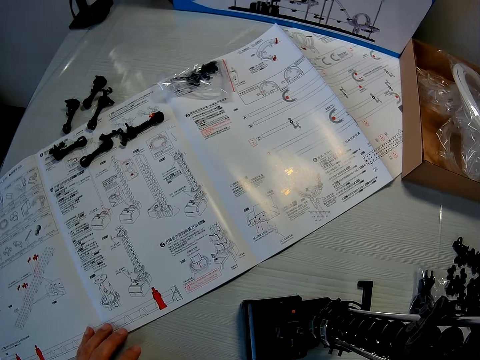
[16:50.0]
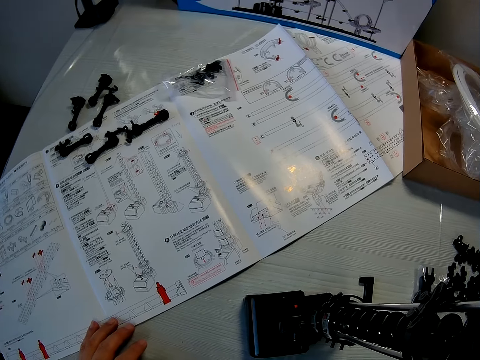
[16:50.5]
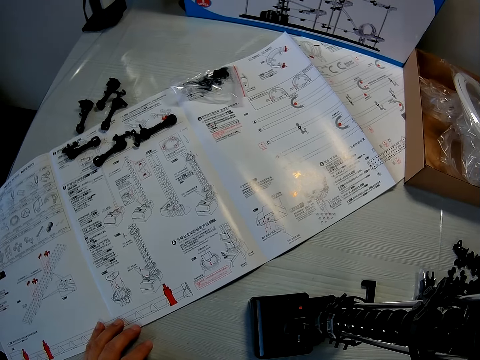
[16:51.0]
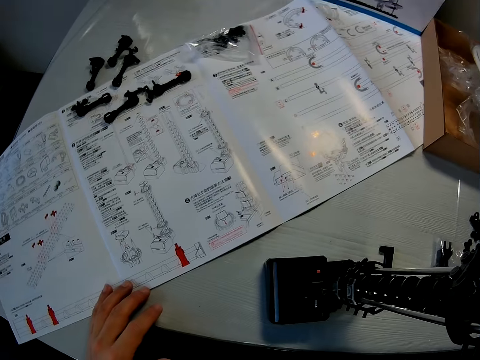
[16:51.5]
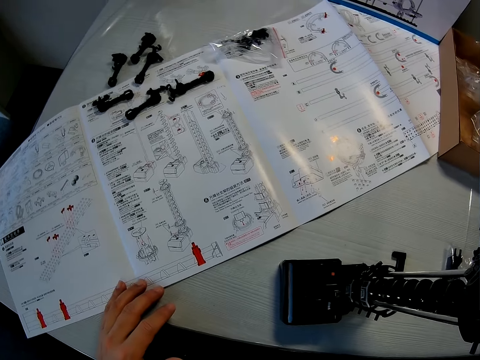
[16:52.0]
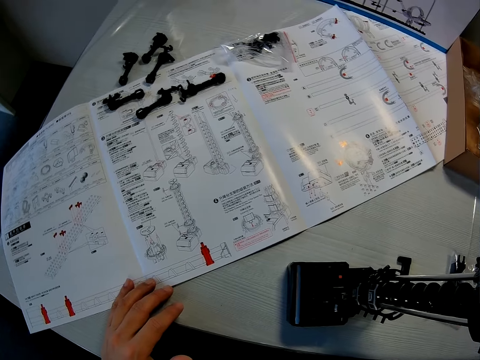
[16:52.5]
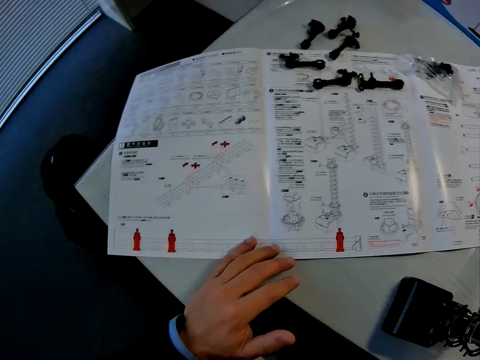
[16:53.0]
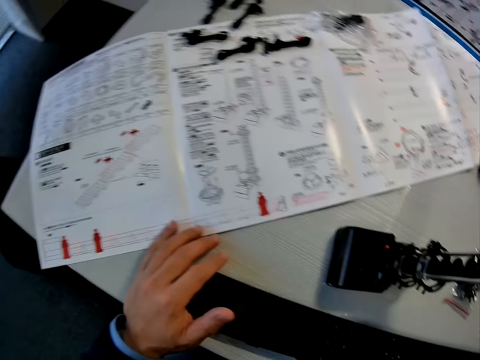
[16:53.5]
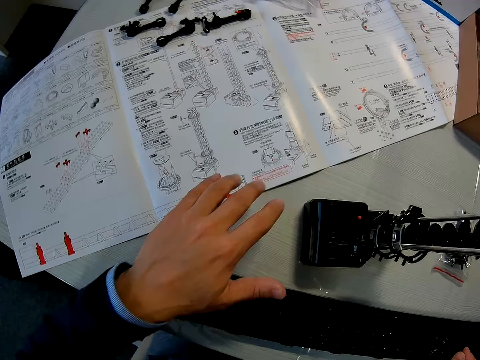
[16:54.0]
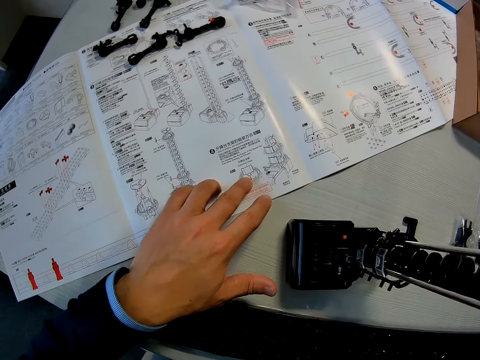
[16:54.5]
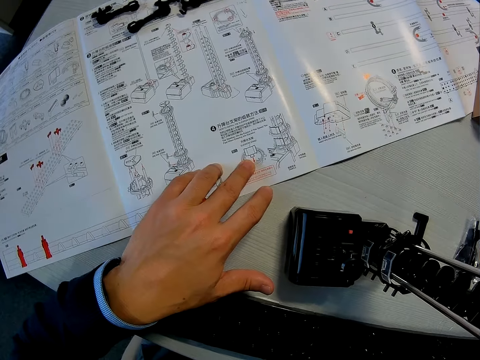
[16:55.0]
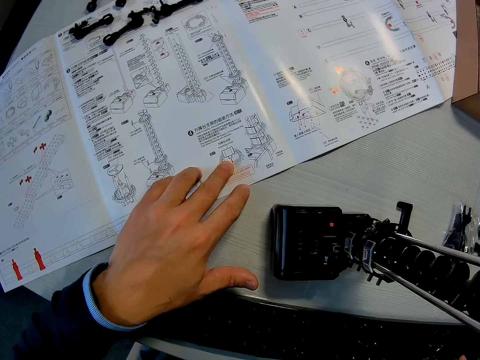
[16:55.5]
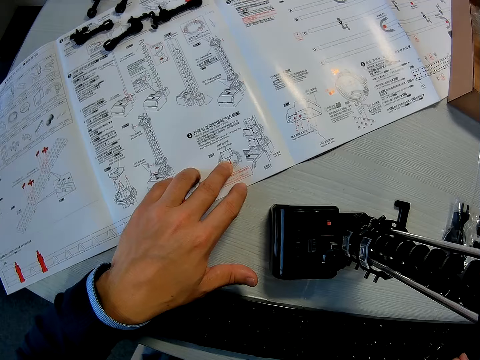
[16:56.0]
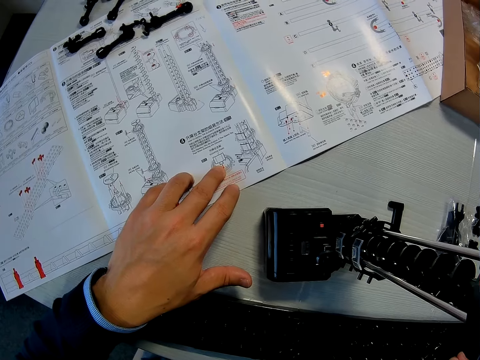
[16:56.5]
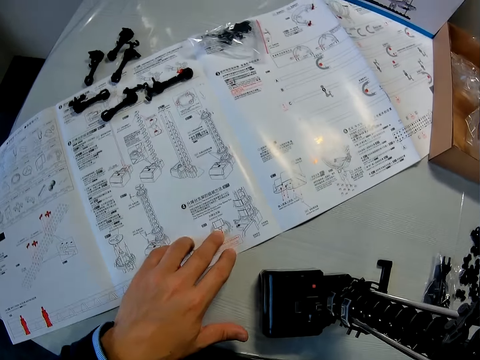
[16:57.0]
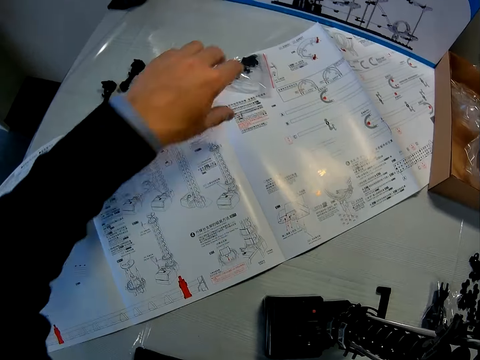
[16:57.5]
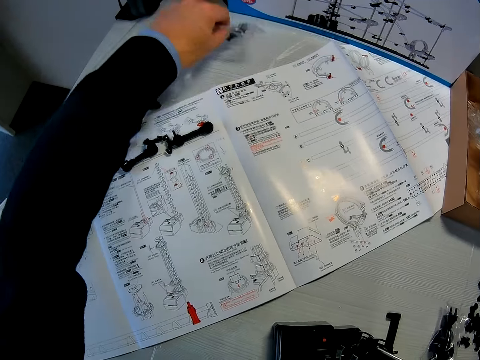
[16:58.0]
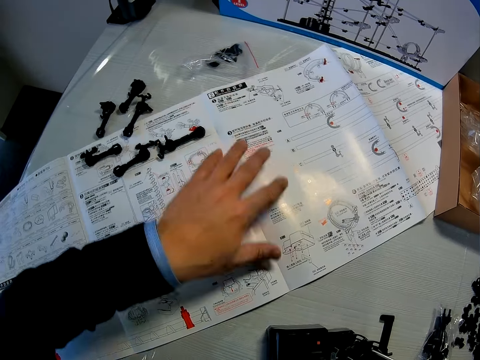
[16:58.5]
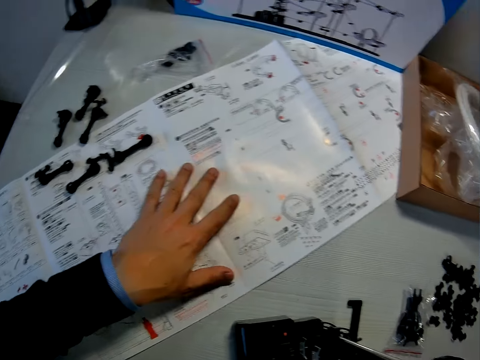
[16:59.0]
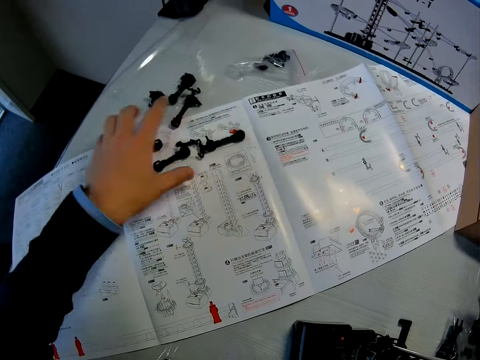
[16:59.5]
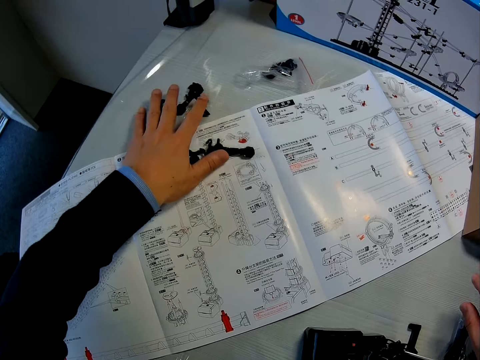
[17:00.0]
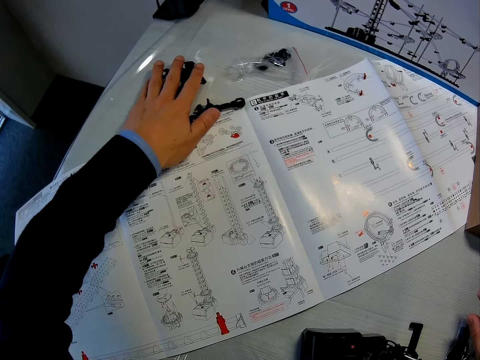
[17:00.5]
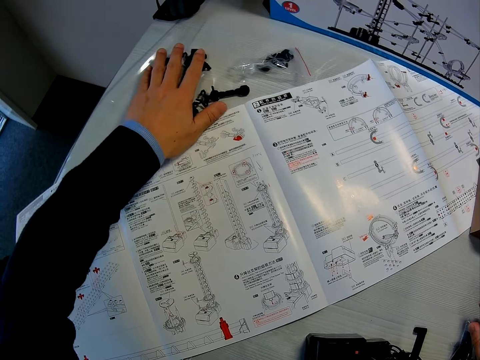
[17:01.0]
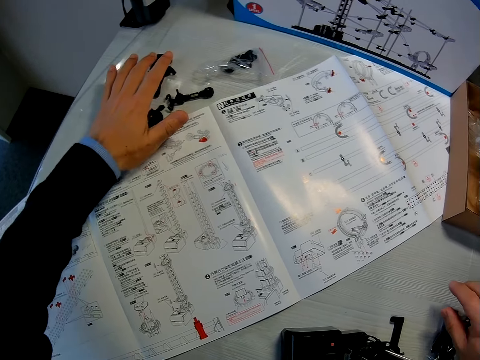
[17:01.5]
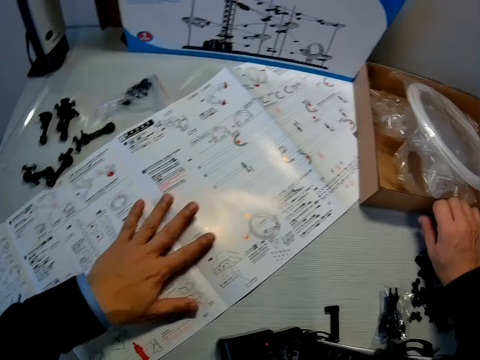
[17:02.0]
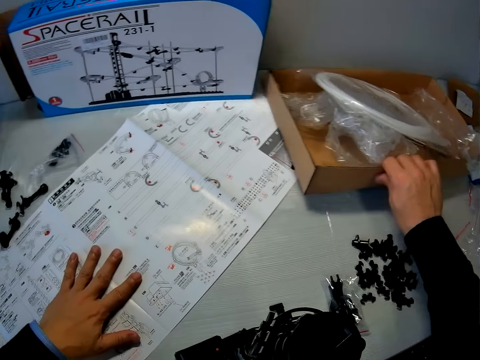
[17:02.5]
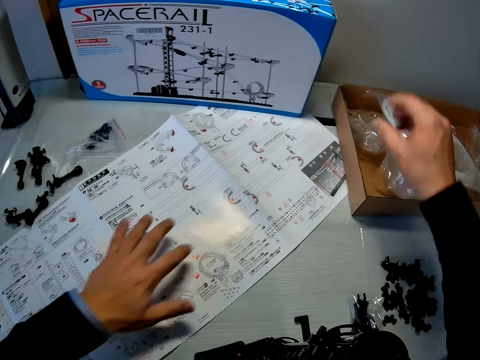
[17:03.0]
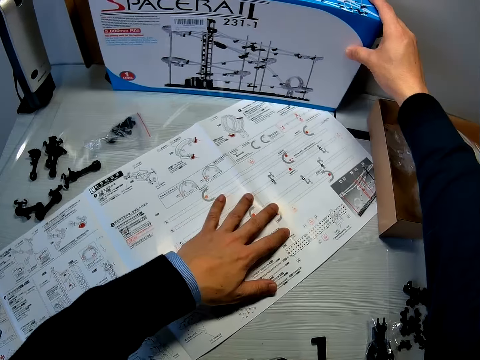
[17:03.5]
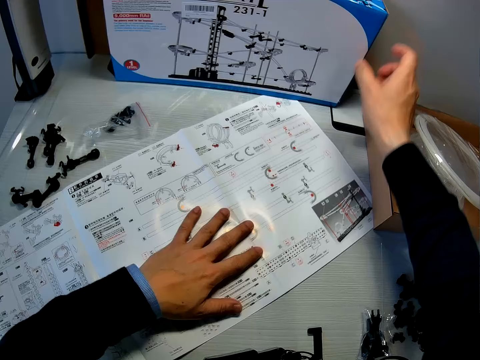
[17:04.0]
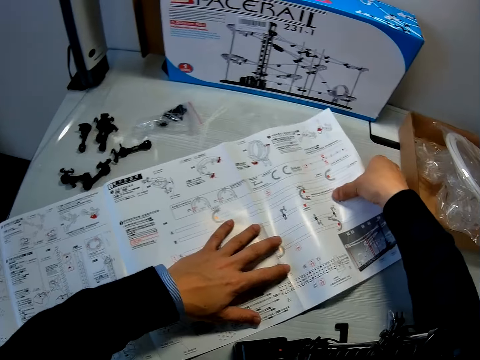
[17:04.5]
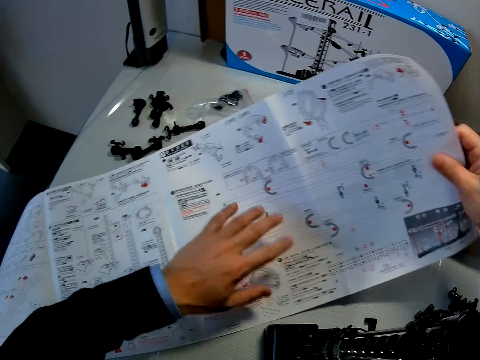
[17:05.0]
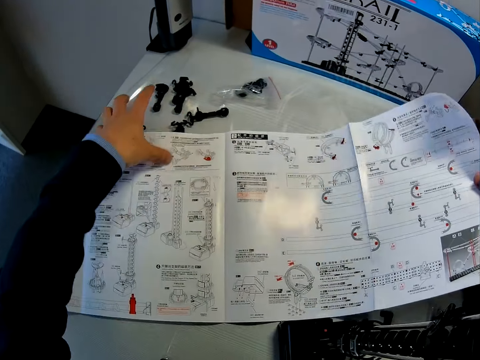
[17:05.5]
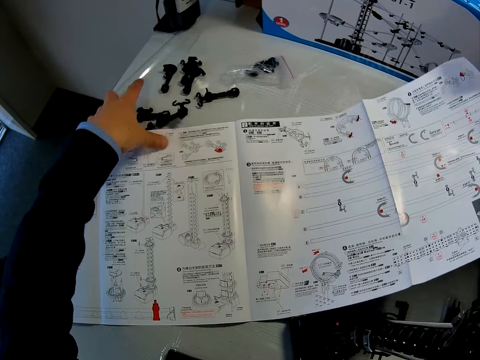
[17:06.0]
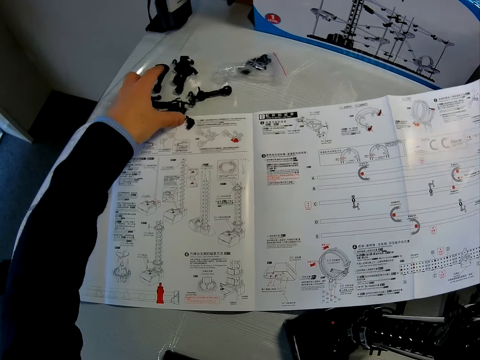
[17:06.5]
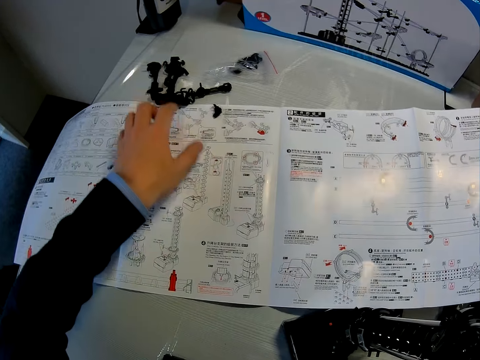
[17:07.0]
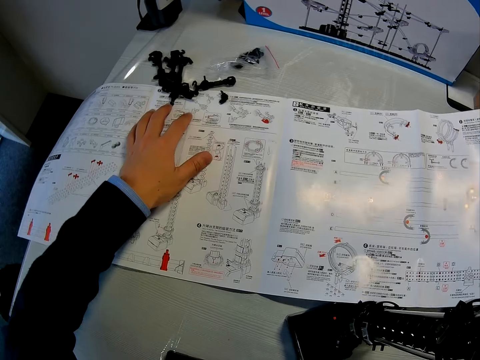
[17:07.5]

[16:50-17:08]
The camera wearer removes a sachet of arms from the manual. They move a pack of model component on the table. They touch the manual. They pack some model component together on the table. They remove the base holder from the manual. They touch the manual. They move the space rail spare part box on the table. They move the space rail box. They shift the sheet on the table. They pick up the manual and adjust the manual.

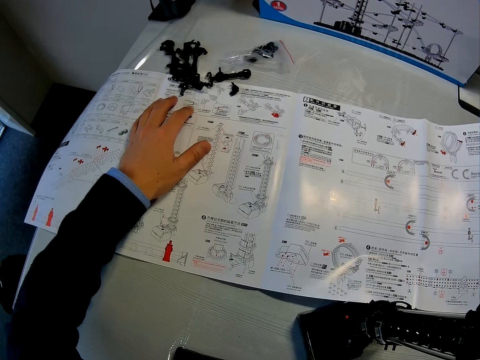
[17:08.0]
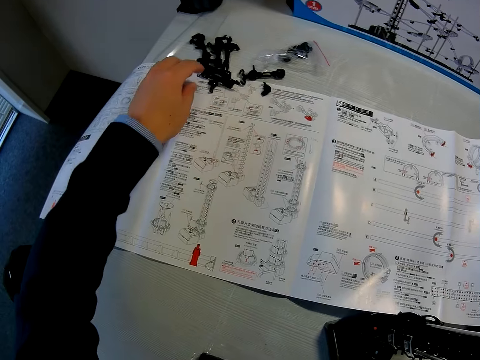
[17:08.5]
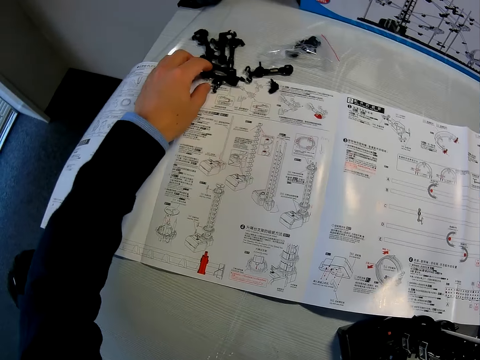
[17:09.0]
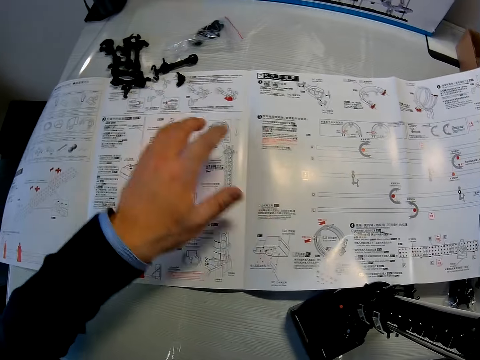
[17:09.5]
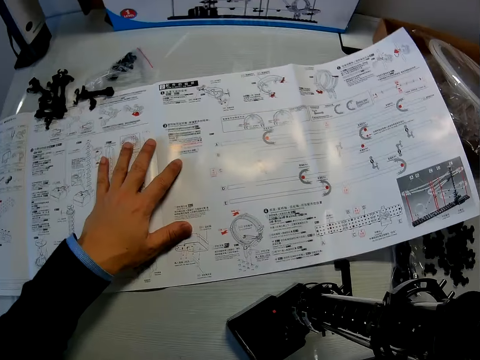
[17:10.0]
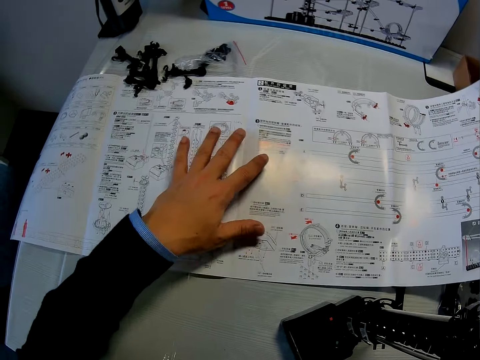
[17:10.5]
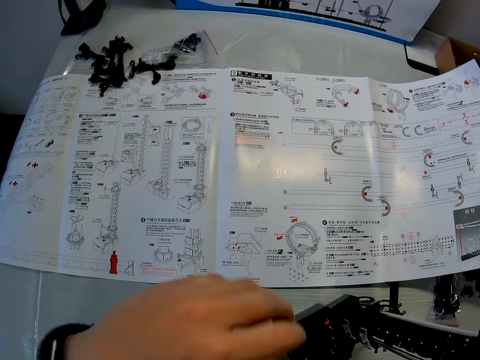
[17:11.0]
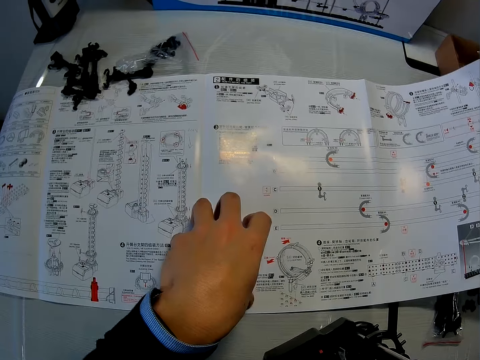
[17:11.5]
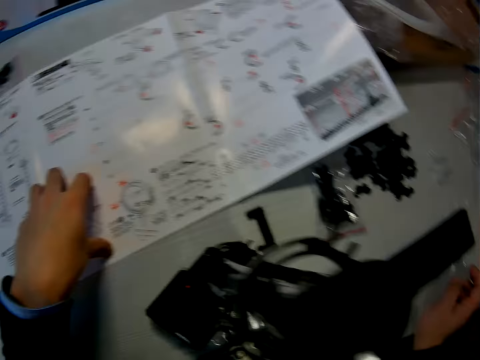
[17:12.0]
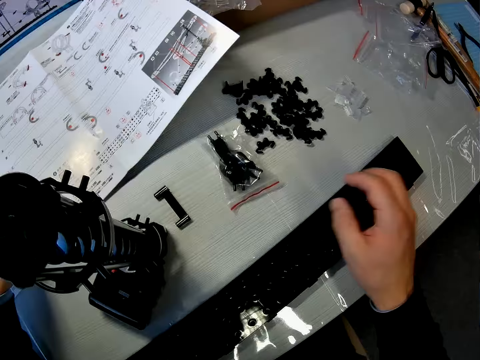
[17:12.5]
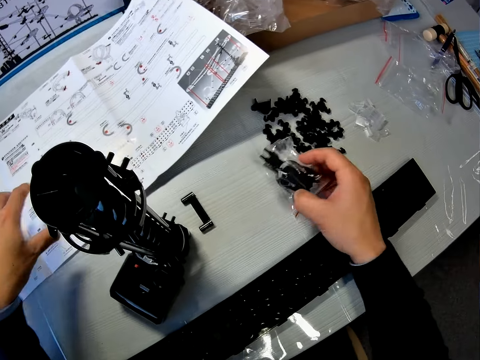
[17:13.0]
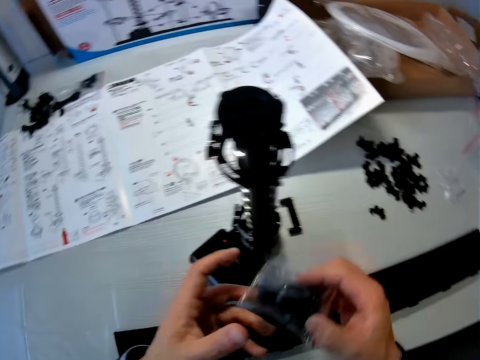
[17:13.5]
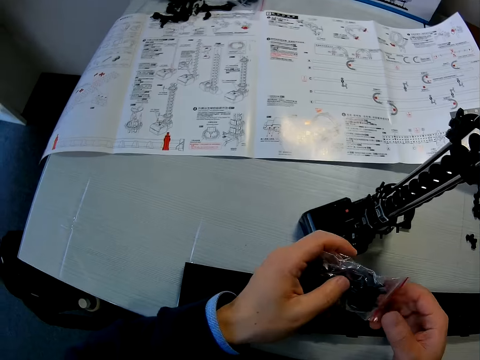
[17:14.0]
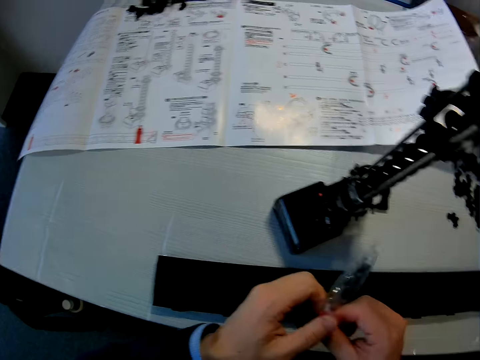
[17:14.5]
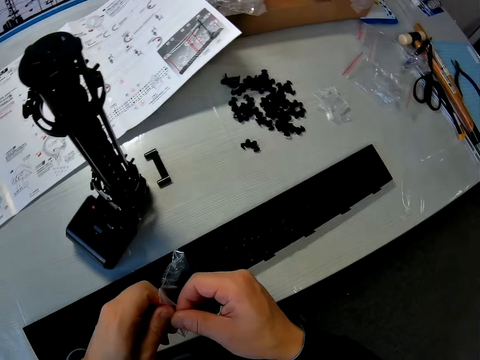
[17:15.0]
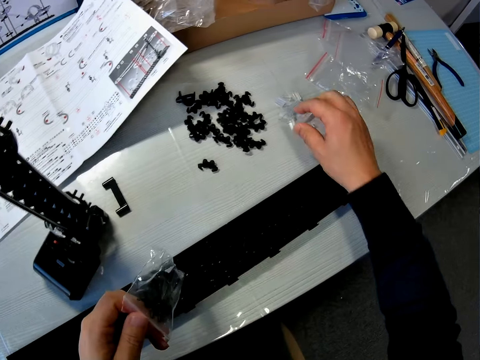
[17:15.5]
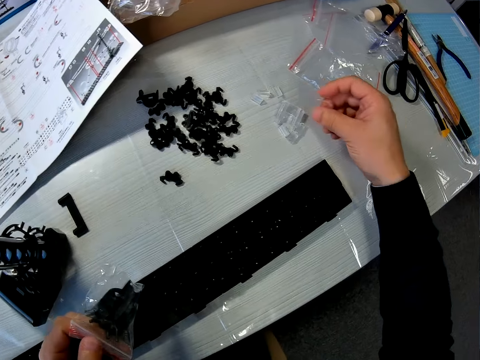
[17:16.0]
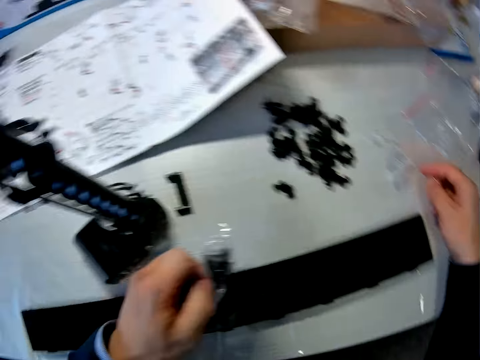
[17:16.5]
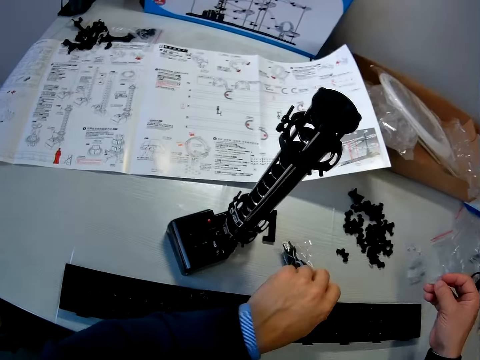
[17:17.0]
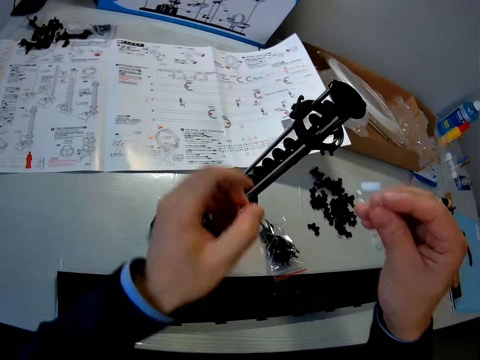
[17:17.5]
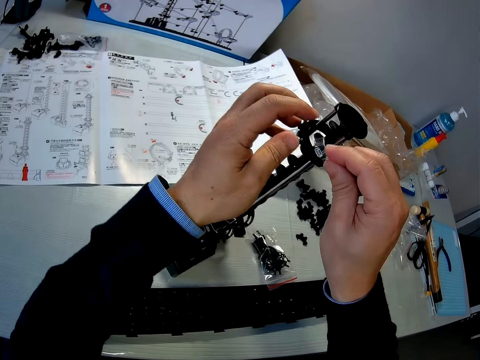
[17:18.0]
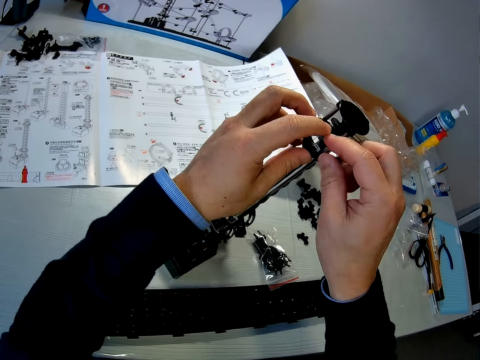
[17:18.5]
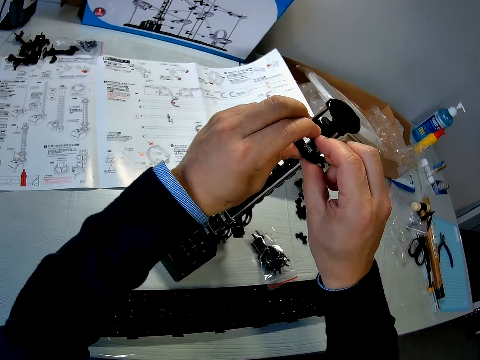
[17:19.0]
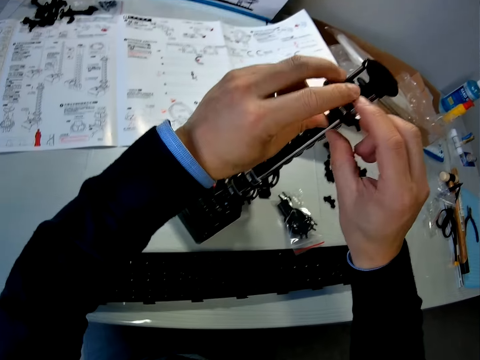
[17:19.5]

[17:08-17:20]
The camera wearer moves the base holder. He touches the manual. He reads the manual. He picks up a pack of model component or fork part from the table. He holds the fork part. He picks up a model component or elevator stand from the table. He drops the pack of model component in his left hand on the table. He fixes the fork part in the space rail craft.
